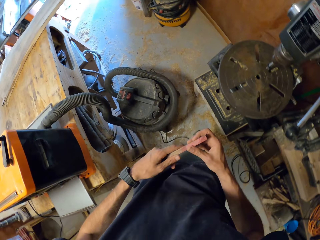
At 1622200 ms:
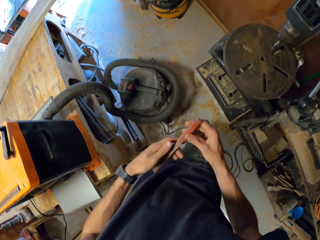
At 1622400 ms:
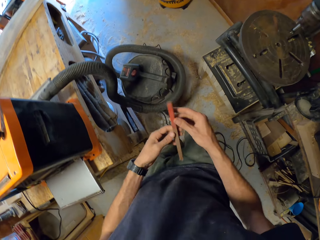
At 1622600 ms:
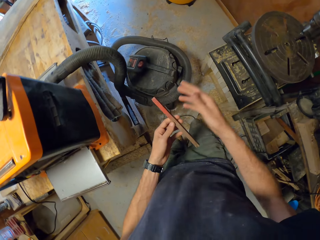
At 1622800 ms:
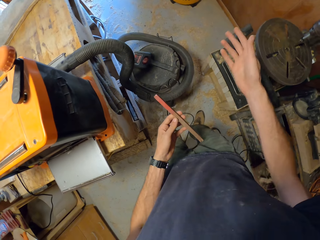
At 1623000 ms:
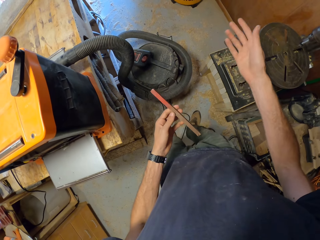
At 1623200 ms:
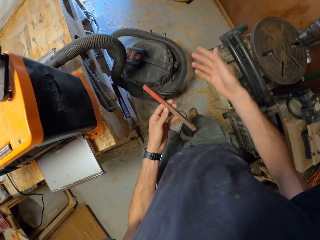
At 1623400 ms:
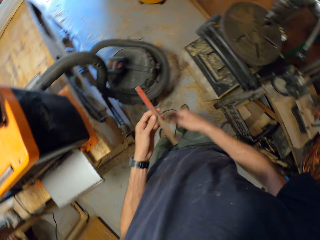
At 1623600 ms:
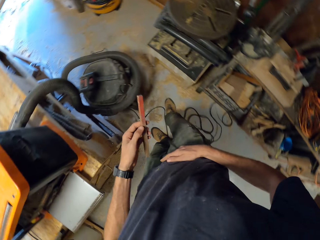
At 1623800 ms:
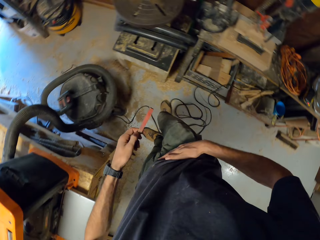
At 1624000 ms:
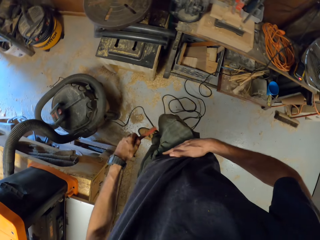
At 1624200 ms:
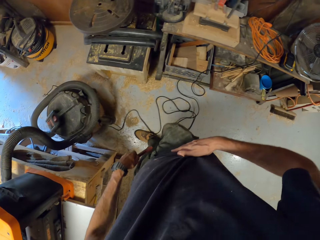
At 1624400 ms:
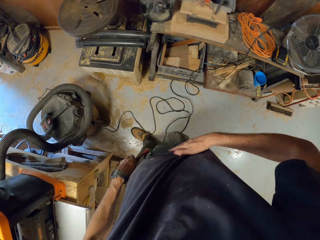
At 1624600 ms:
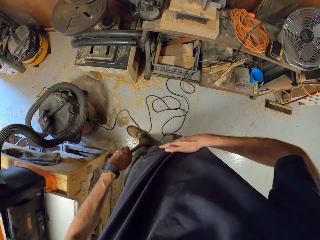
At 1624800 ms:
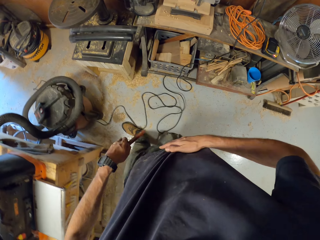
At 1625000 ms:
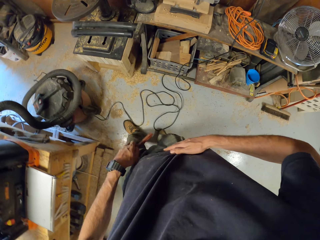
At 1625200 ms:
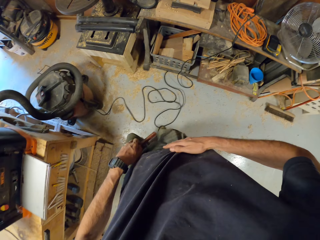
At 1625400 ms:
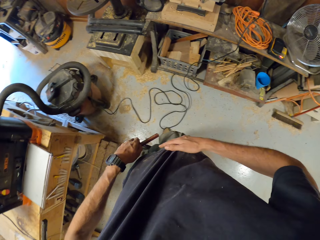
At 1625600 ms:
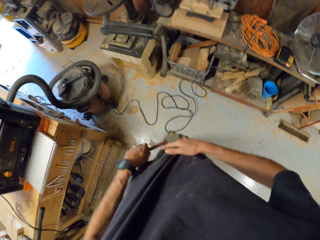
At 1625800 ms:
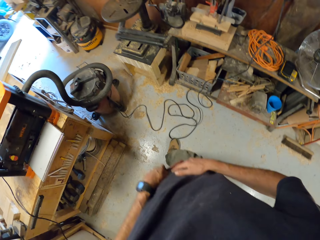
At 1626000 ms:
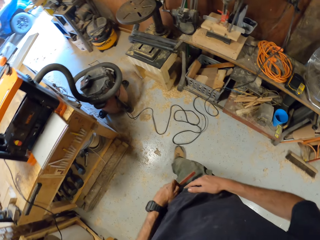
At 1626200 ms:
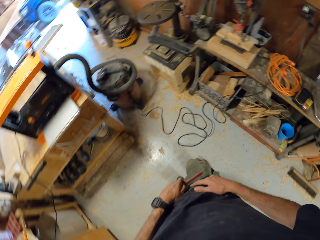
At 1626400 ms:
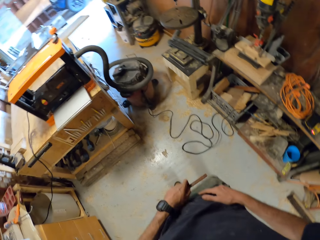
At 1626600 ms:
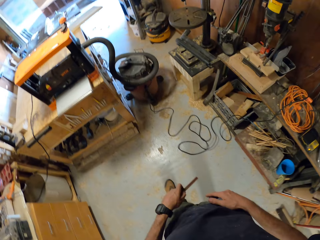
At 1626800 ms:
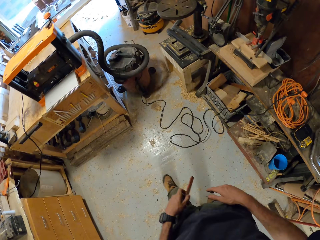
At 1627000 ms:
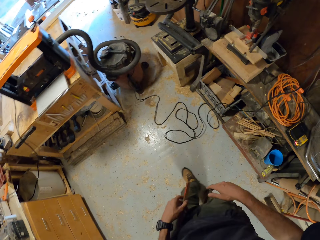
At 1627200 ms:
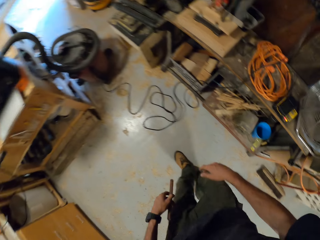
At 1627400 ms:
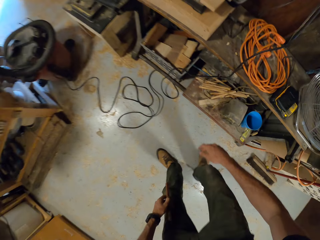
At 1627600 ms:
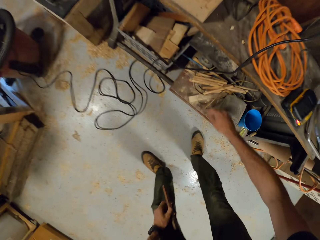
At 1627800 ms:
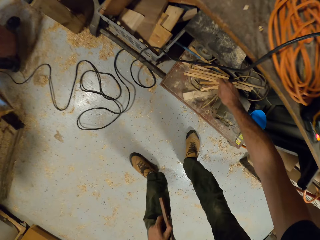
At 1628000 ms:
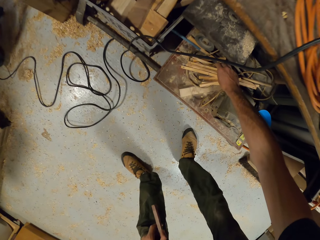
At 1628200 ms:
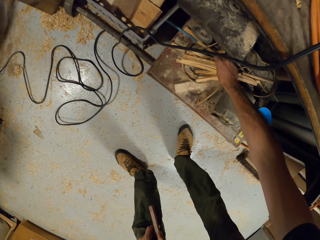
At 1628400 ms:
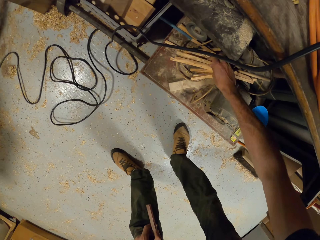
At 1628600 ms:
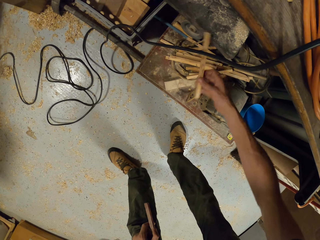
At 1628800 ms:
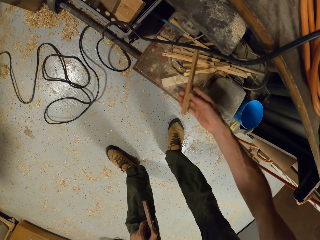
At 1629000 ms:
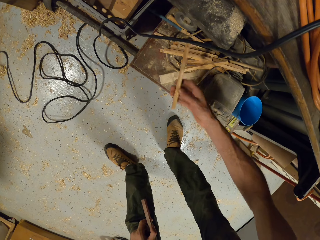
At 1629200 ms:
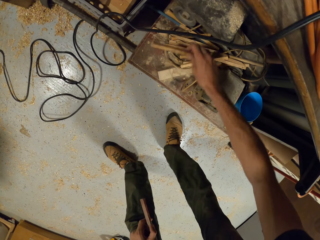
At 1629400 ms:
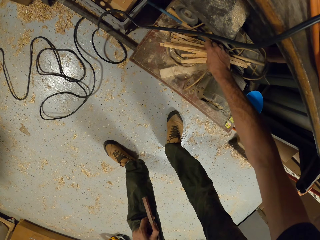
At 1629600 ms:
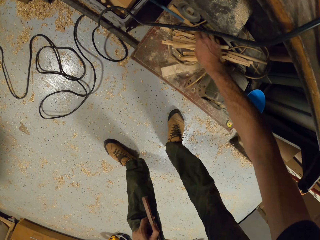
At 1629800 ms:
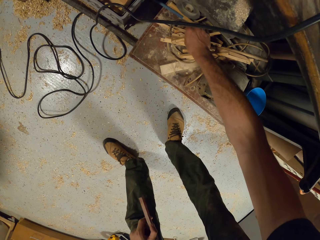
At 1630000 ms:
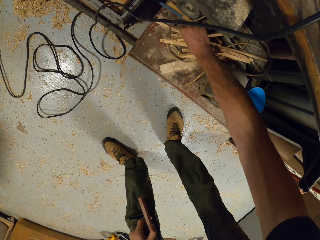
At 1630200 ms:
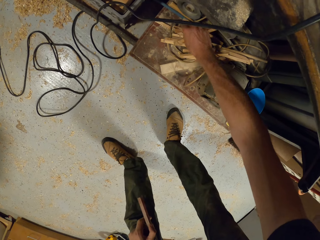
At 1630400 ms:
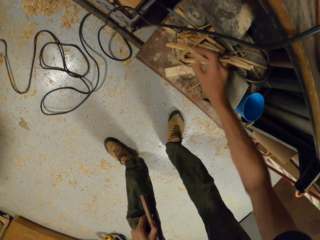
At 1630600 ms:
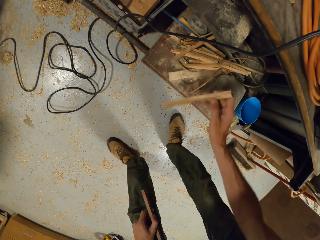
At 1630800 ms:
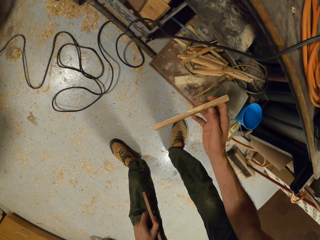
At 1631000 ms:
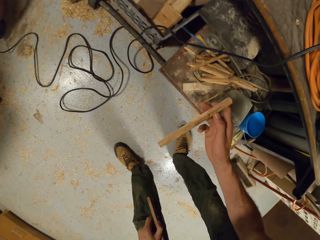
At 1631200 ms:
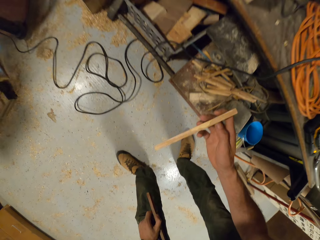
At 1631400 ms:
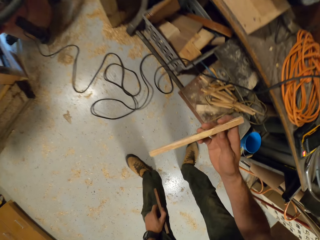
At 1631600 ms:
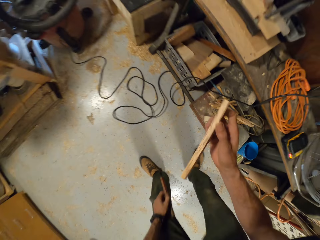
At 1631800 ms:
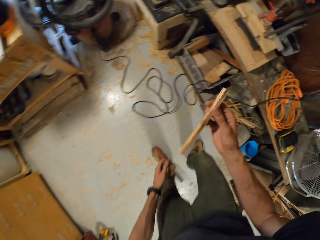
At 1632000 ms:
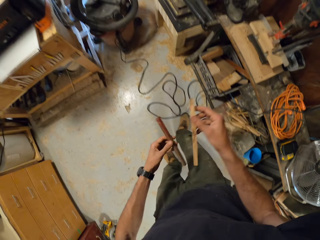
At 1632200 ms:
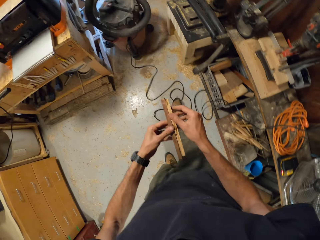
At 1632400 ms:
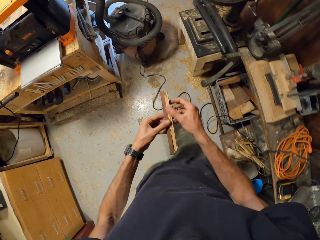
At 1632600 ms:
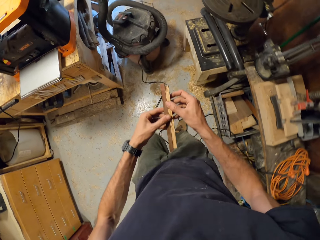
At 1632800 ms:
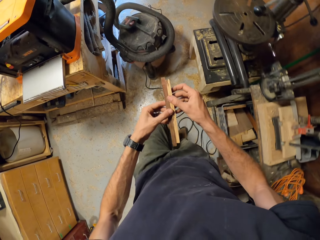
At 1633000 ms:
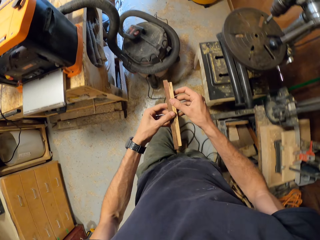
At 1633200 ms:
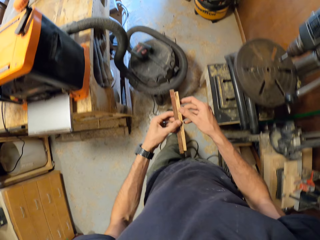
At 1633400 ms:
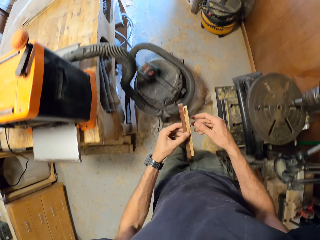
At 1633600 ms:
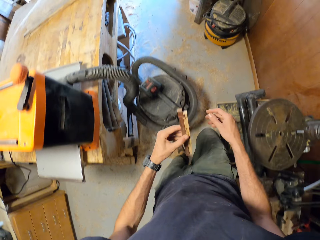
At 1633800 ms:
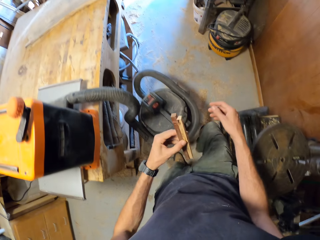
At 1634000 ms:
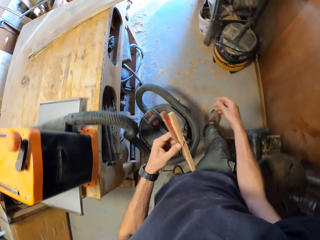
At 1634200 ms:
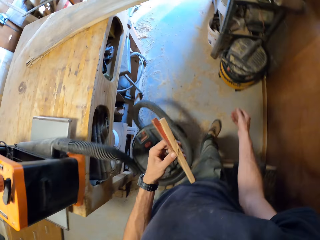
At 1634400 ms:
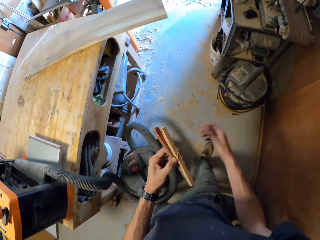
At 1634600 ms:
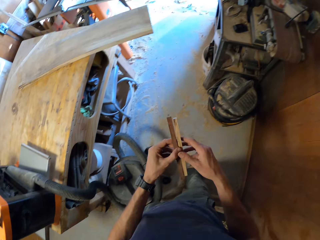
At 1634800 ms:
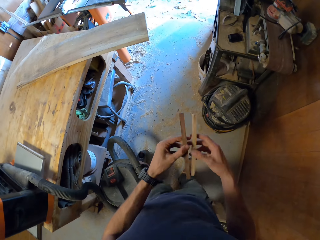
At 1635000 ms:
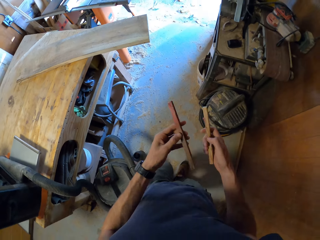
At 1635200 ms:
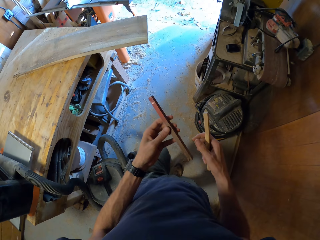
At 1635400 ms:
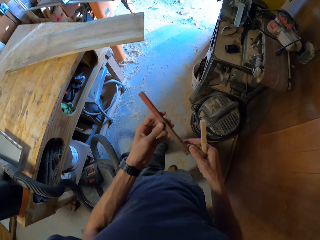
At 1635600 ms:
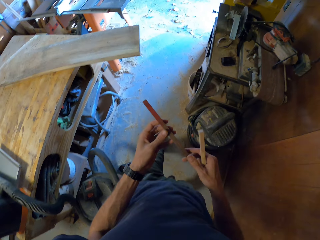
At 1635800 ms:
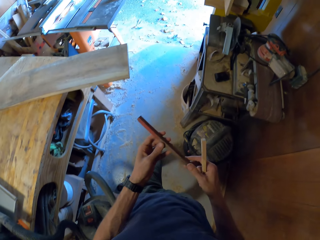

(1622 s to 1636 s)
The camera wearer looks around. He touches his waist with his right hand. He moves the pieces of wood under a table with his right hand. He samples the small pieces of wood. He picks up a piece of wood under the table with his right hand. He walks around. He moves the piece of wood in his hands.

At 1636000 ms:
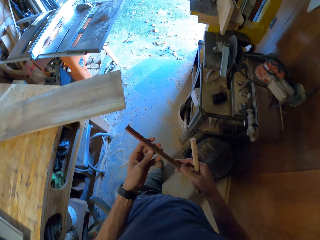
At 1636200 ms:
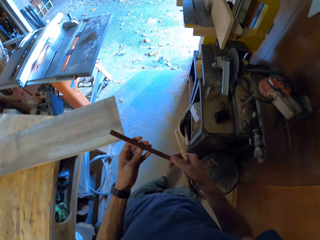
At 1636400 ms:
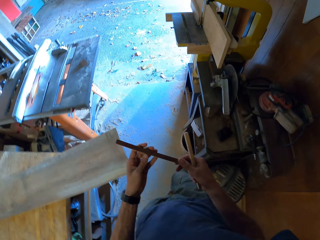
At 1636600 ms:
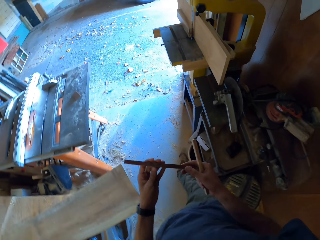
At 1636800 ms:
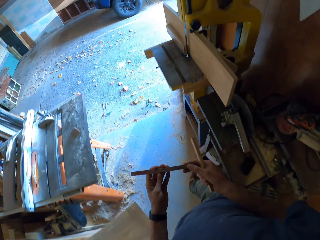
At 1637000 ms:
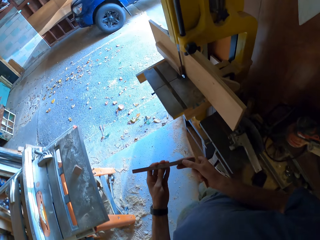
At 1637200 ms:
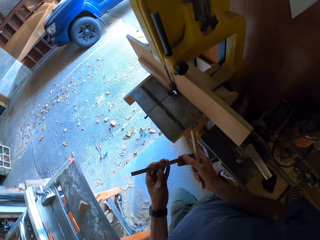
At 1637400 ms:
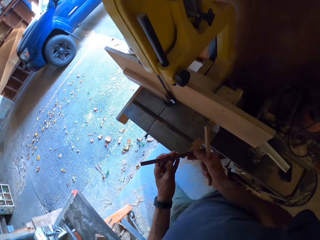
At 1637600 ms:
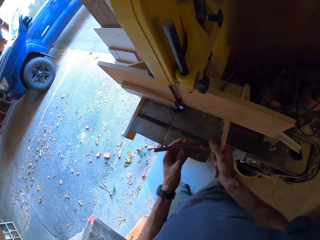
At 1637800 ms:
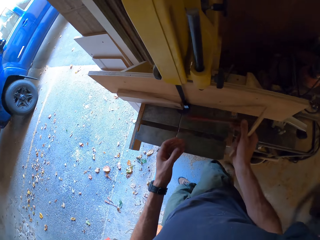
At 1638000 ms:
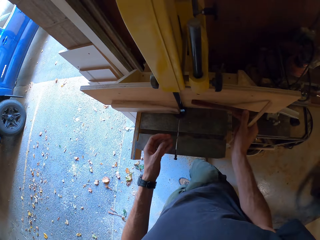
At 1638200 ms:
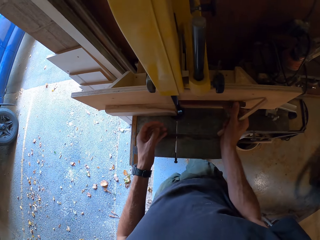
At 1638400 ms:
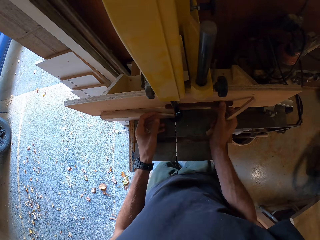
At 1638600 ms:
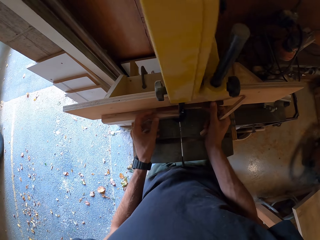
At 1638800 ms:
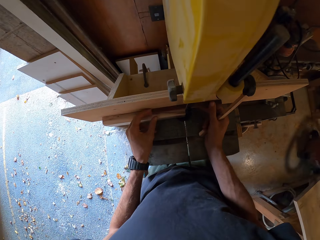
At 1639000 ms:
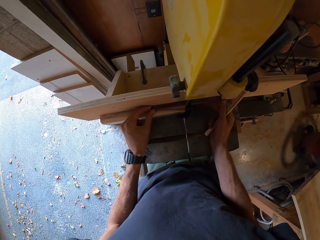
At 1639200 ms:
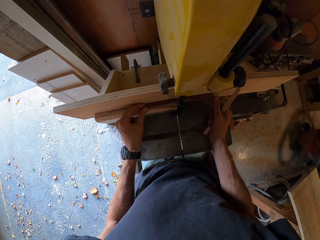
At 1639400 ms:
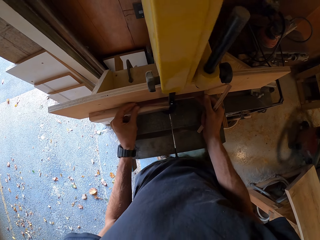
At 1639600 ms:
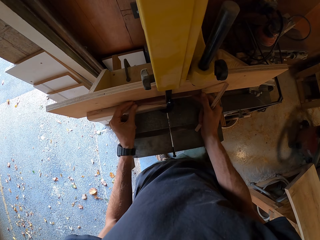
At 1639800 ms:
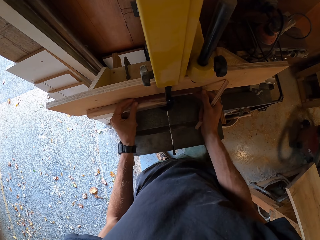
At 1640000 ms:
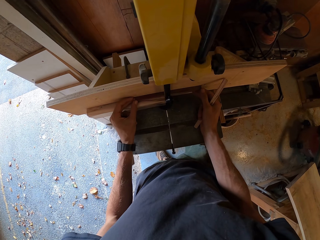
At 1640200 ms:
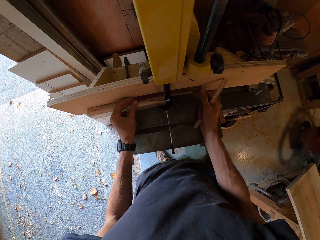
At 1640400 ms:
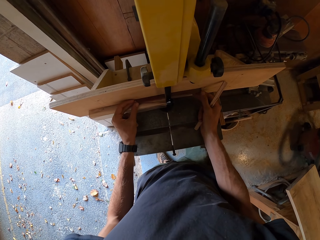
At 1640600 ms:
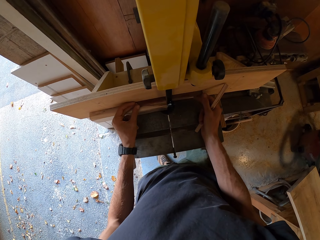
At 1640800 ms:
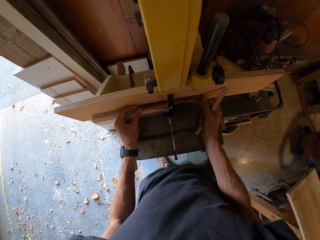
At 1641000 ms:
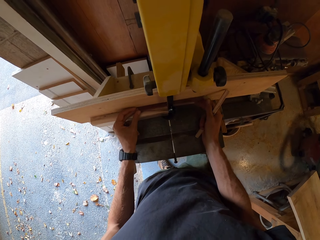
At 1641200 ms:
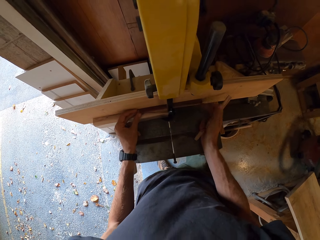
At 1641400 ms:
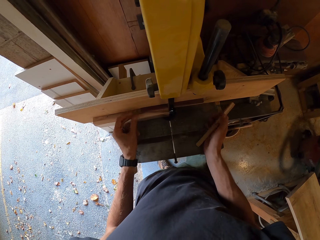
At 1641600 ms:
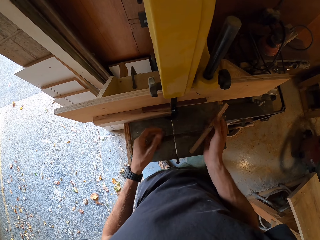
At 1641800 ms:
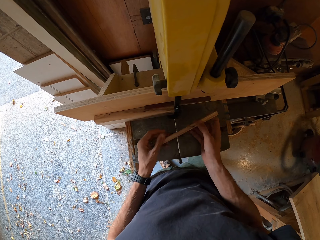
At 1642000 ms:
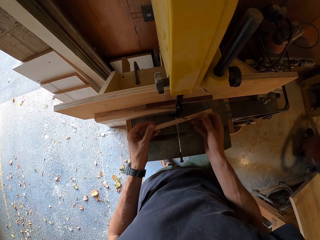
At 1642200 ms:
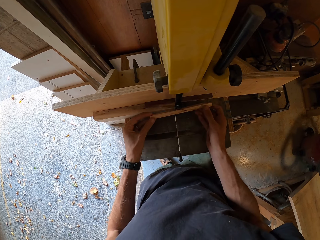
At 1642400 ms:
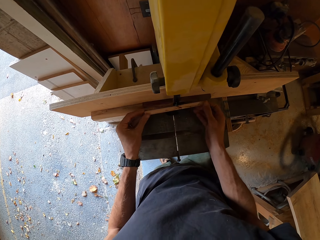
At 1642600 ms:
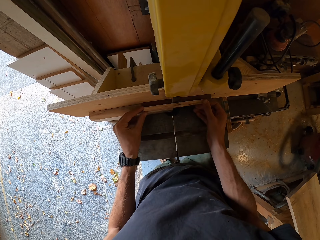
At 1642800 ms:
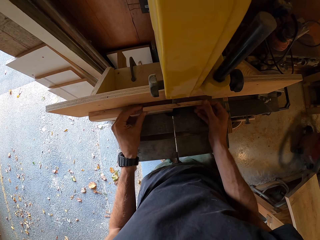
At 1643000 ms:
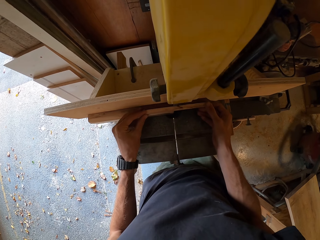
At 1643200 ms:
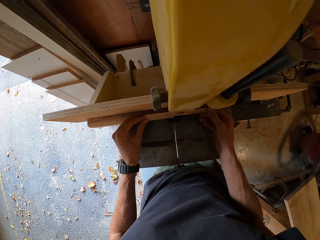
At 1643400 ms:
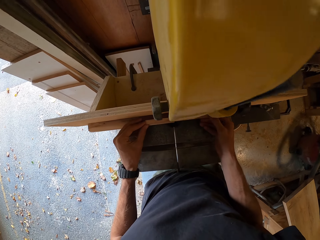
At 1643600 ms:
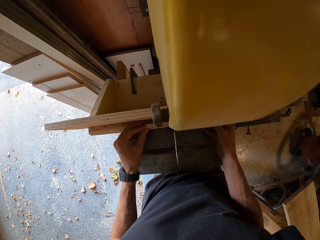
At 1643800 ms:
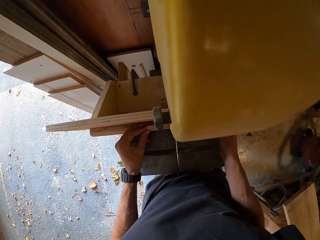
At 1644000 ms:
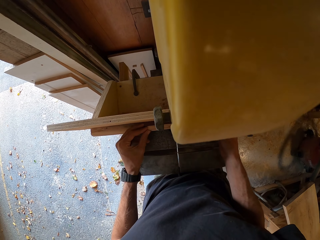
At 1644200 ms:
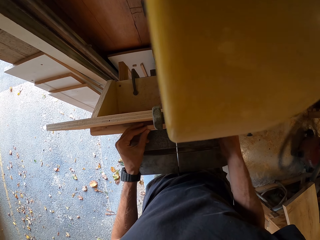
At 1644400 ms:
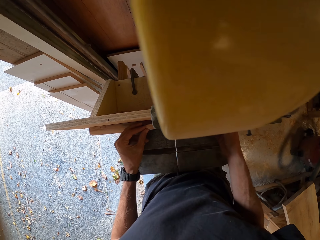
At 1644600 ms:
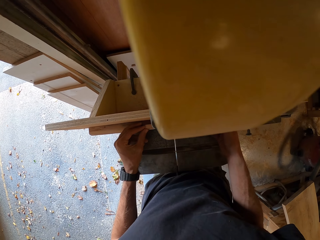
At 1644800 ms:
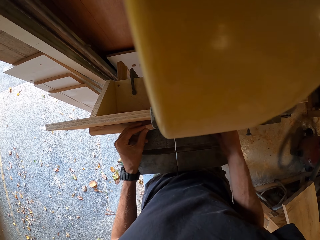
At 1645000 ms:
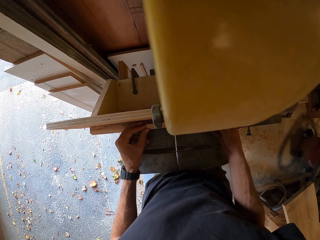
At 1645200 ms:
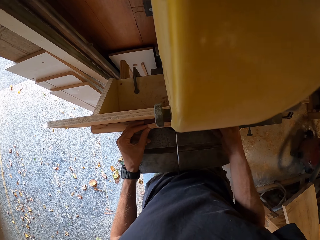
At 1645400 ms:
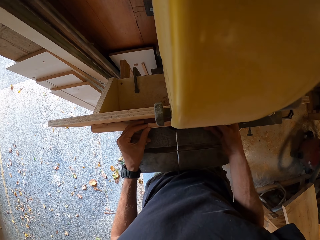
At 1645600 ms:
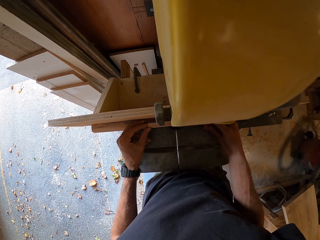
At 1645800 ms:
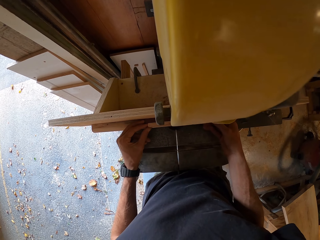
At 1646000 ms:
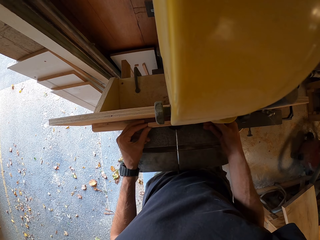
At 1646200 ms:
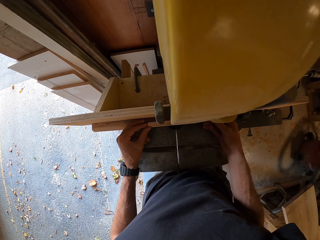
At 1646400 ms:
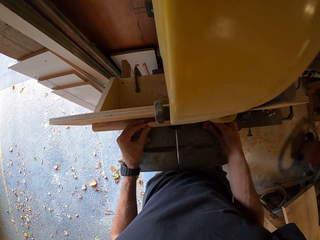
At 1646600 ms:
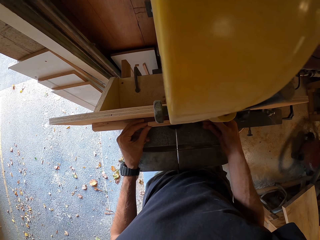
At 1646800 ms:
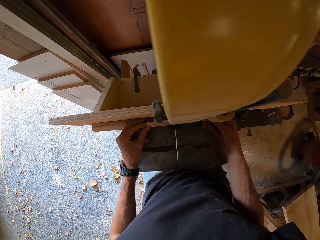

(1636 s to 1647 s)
The camera wearer places the pieces of wood in his hands on the wooden frame in front of a band saw.
